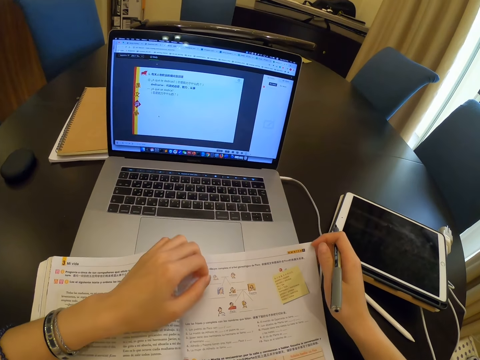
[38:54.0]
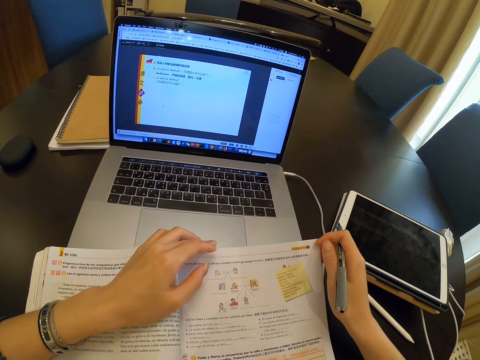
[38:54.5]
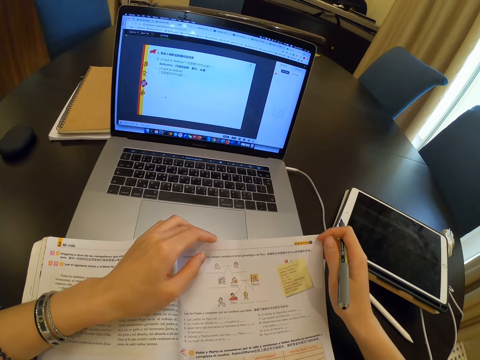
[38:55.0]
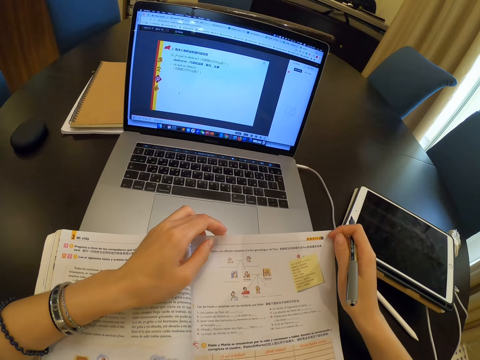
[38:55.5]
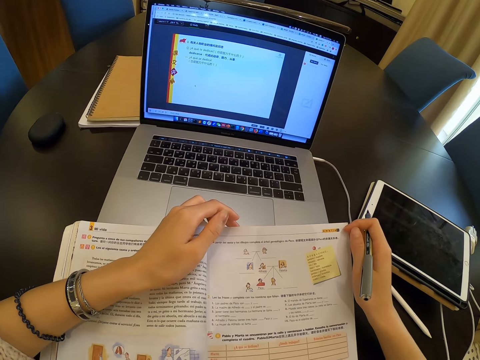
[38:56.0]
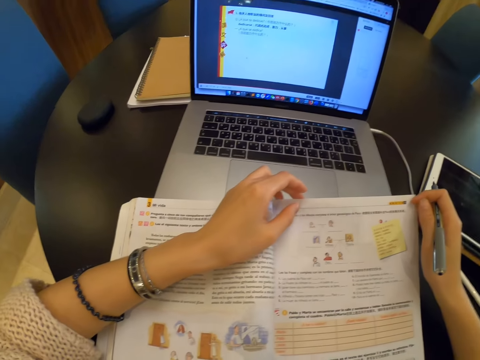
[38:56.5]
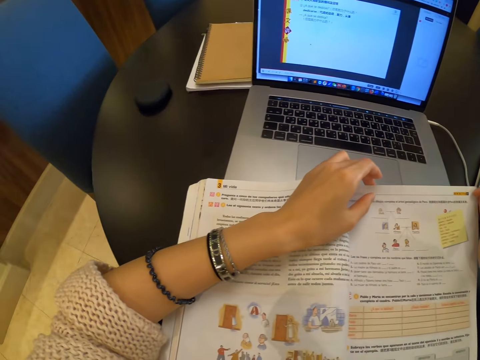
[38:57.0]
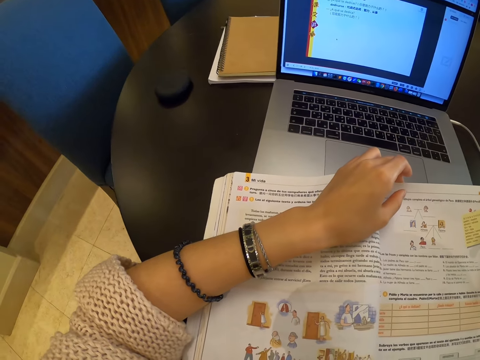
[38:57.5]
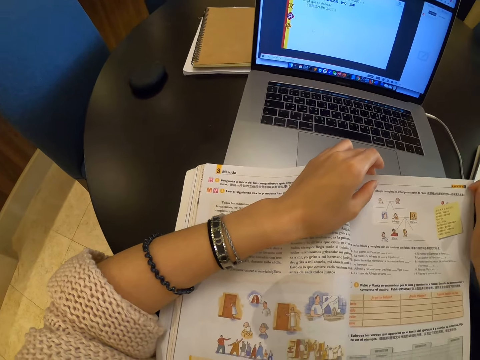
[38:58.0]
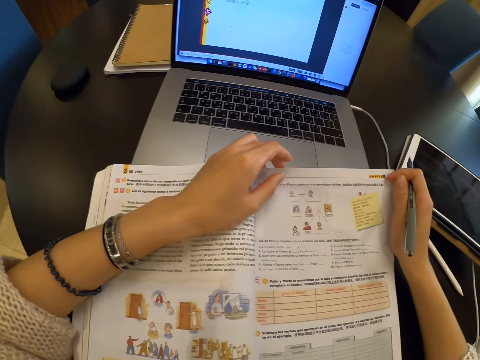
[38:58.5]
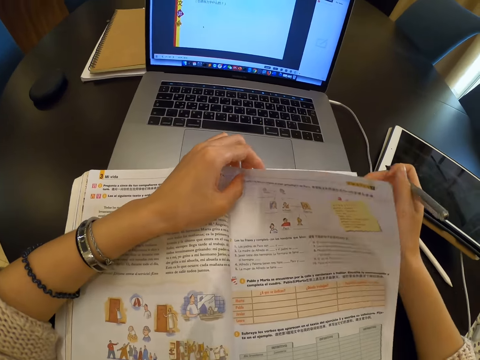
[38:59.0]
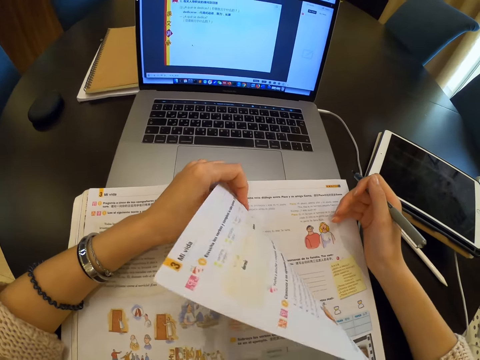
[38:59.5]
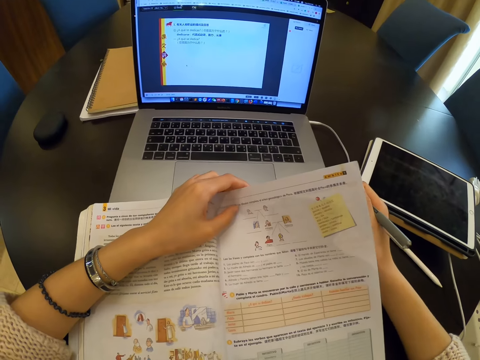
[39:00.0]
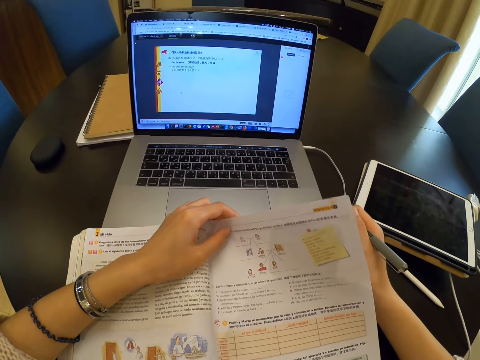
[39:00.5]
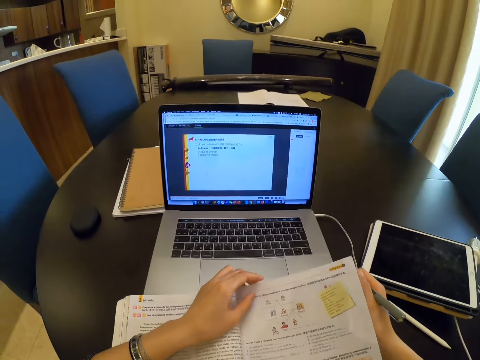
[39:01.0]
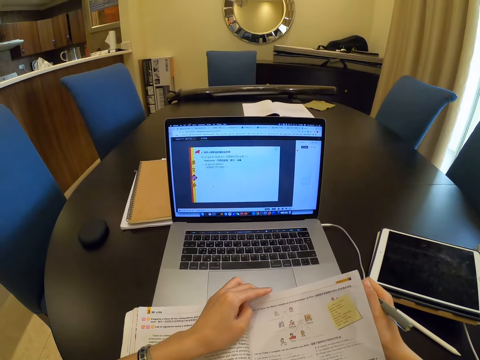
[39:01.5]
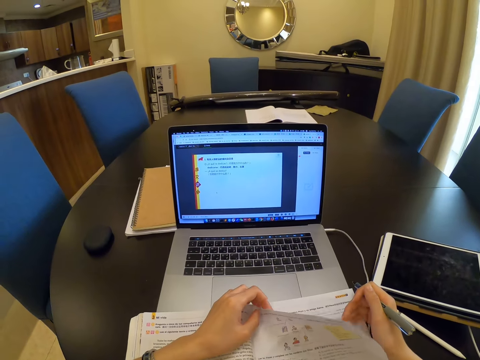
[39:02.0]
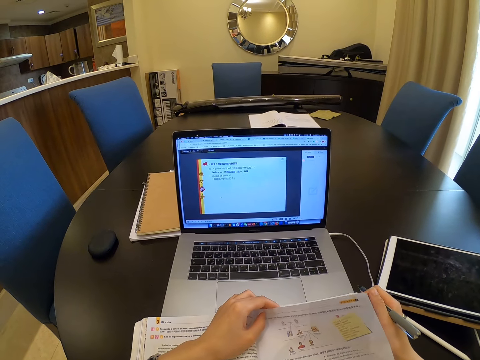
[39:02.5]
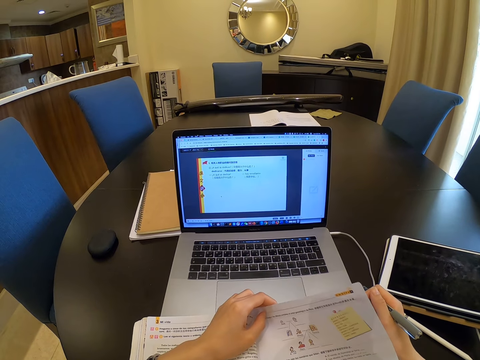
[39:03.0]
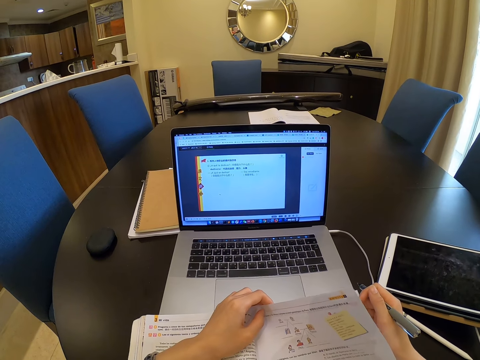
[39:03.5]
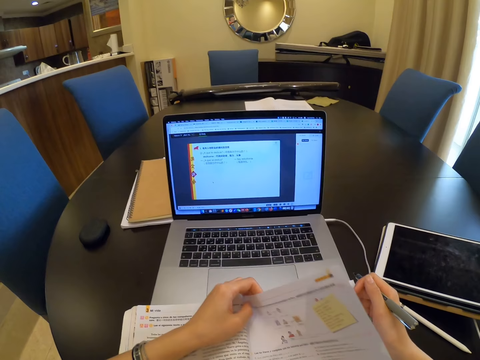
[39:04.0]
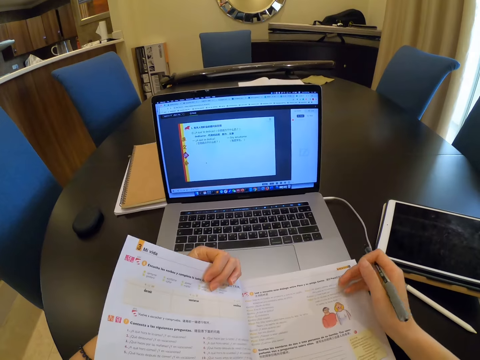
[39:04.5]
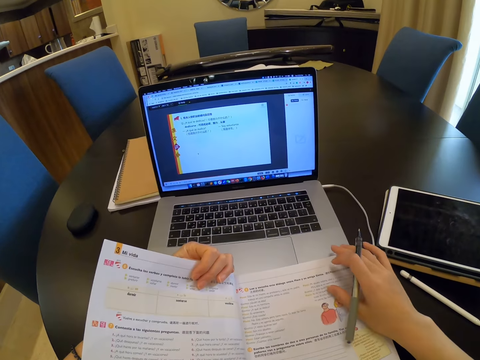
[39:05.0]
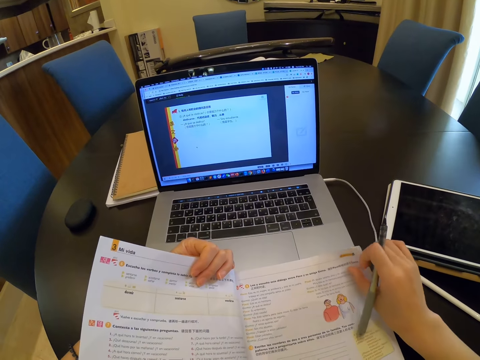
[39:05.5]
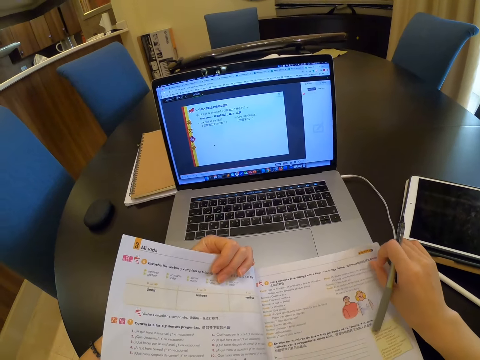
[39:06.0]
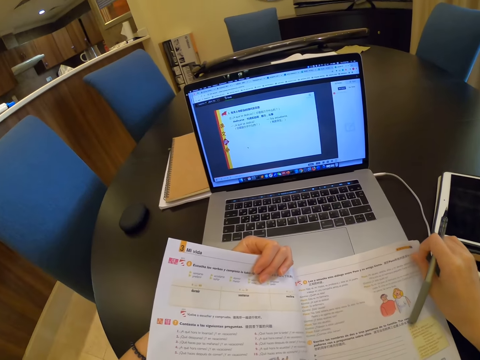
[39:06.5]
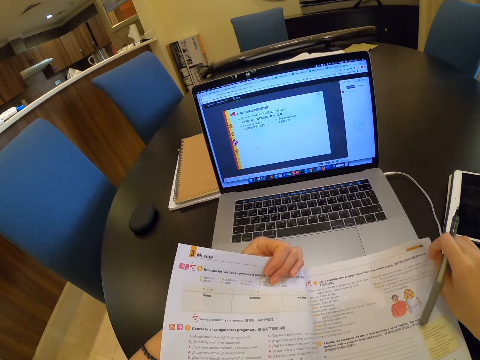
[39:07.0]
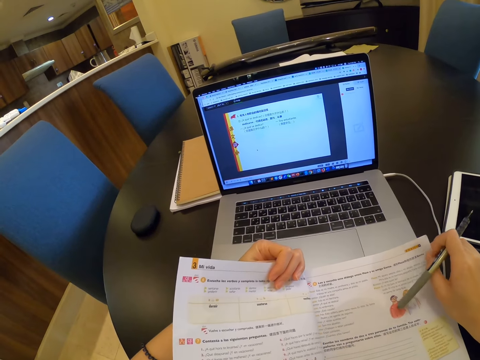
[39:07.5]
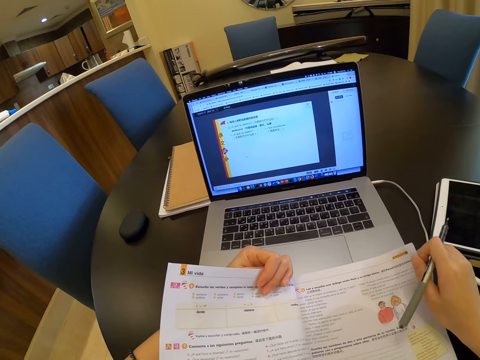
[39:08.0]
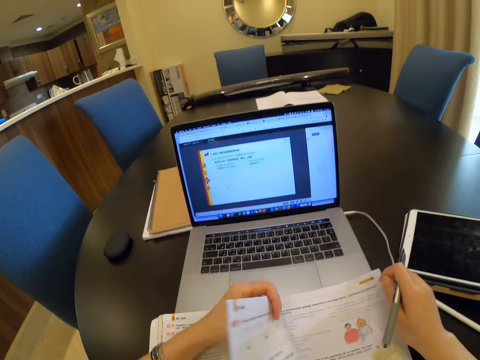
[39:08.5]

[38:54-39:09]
The camera wearer places her hand on the book. She reads the book. She looks at the laptop screen. She flips a page of the book with her left hand. She reads the book.

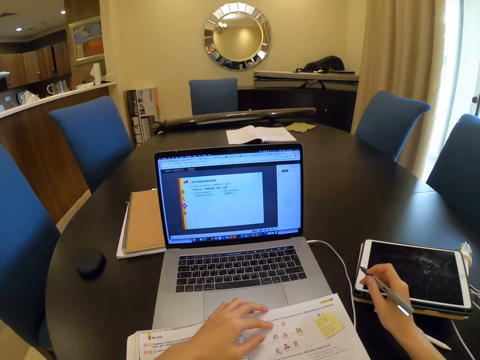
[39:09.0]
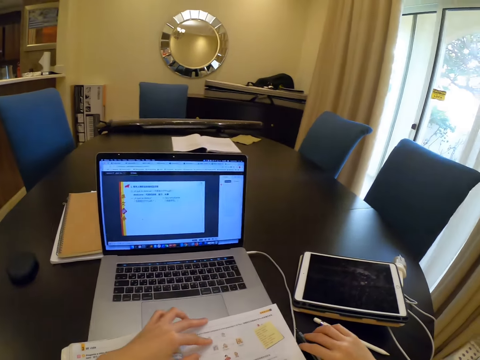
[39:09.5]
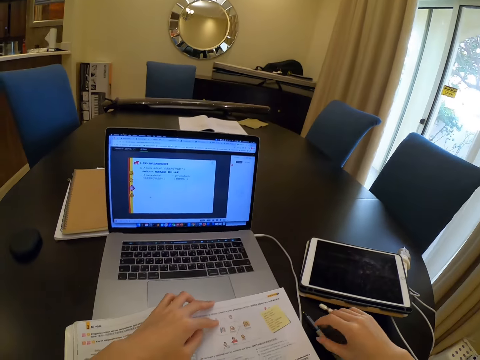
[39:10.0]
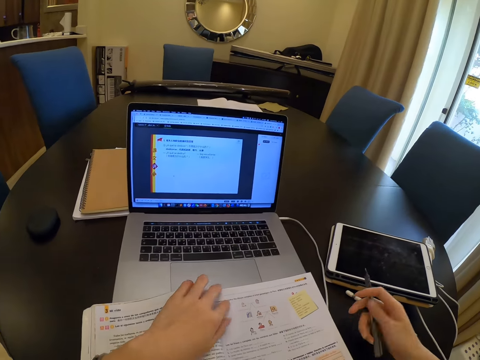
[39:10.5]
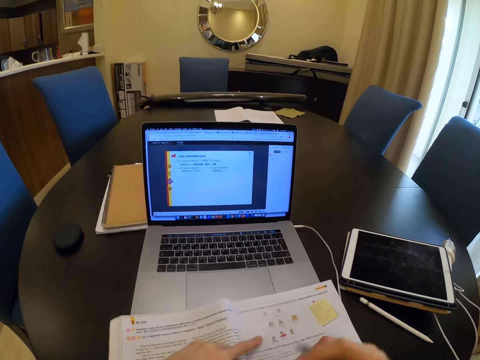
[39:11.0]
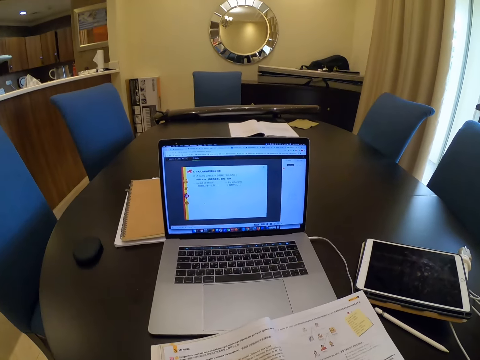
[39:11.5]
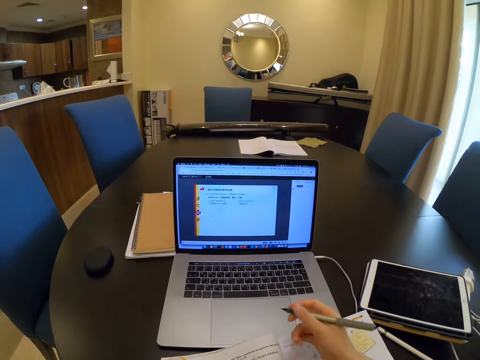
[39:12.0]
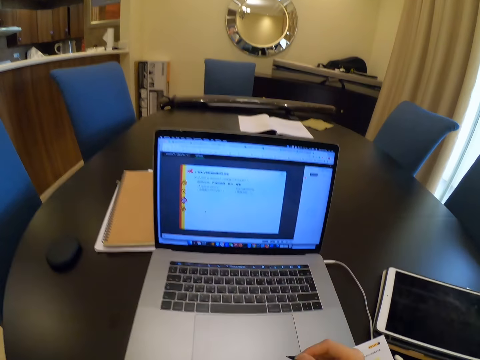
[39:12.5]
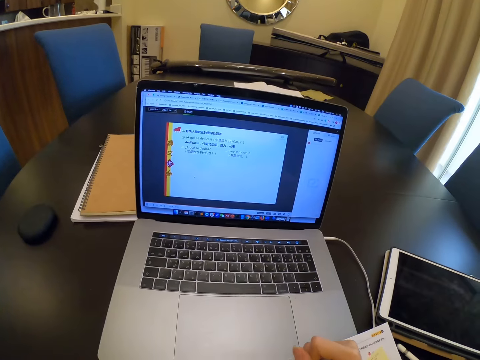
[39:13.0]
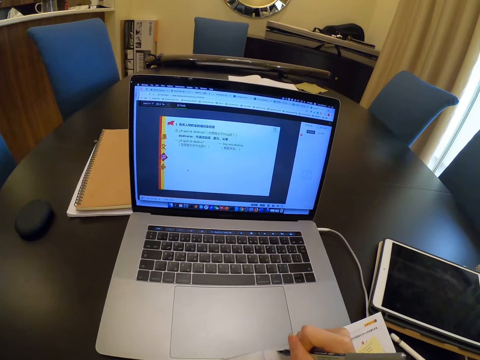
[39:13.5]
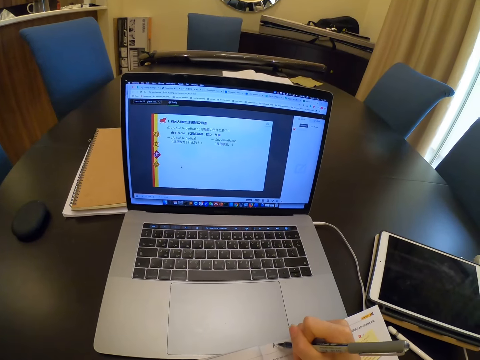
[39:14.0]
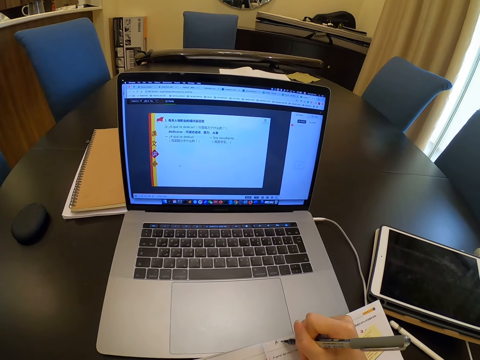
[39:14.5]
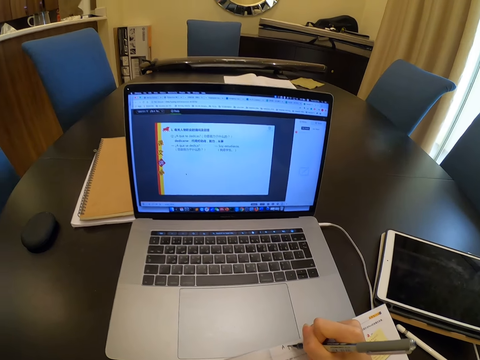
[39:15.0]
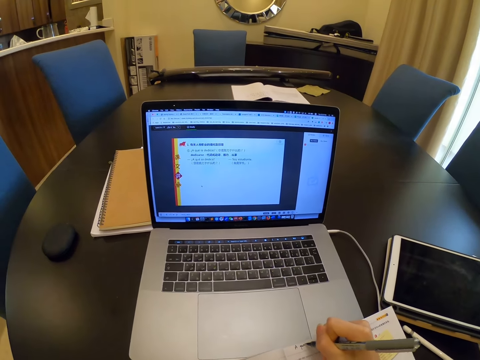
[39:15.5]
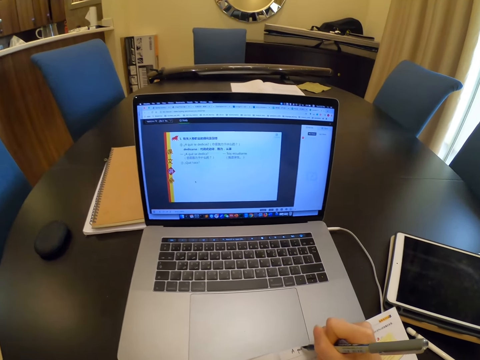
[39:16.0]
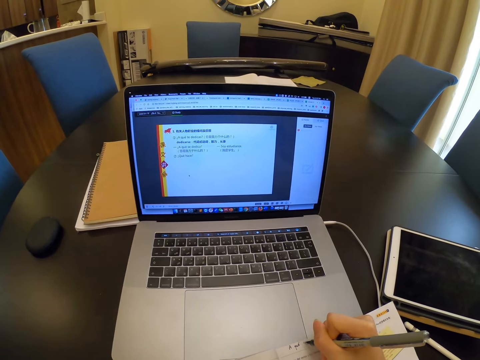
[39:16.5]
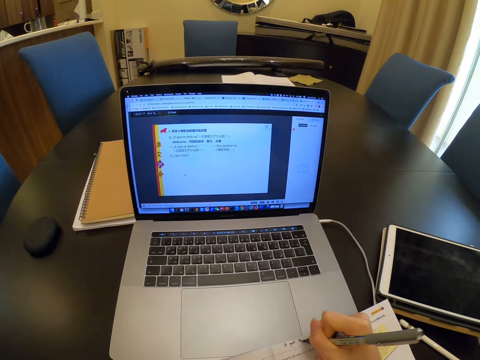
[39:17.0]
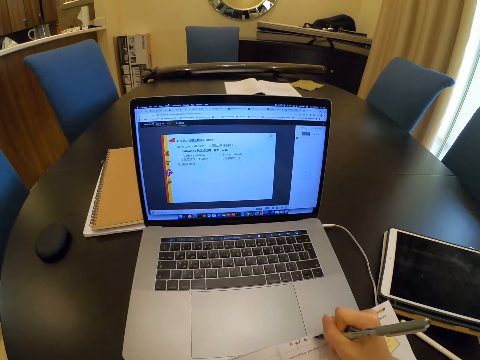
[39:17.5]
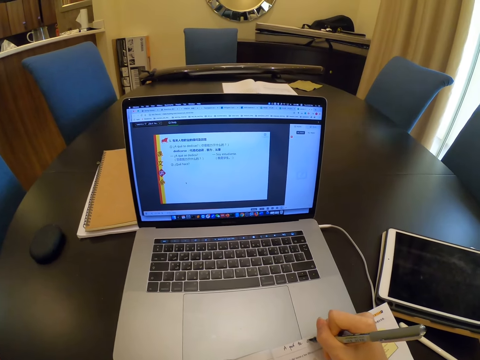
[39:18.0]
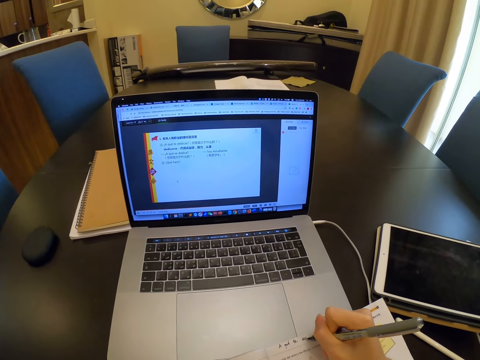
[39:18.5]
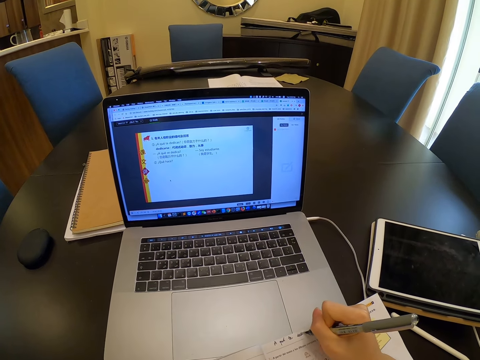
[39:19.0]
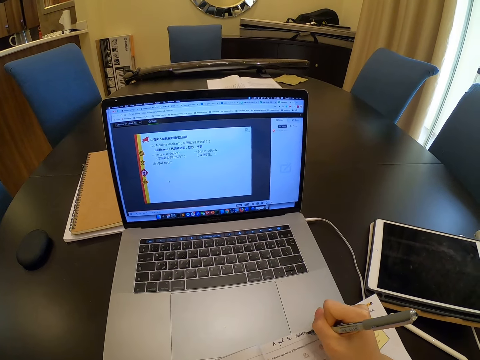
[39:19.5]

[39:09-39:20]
The camera wearer drops a pen on a table with her right hand and picks up the pen. She moves the book. She writes in the book with the pen.
